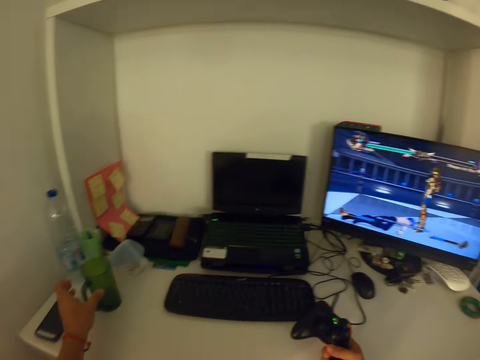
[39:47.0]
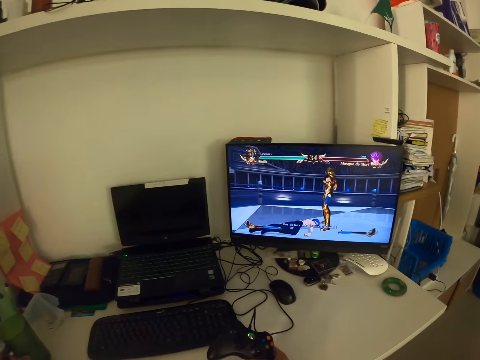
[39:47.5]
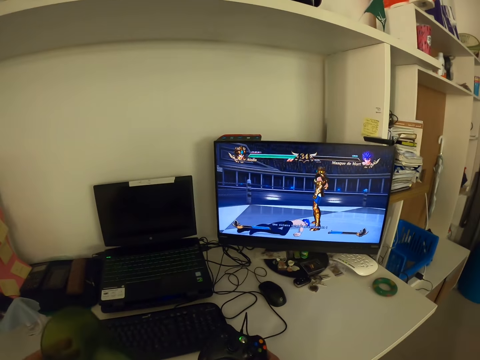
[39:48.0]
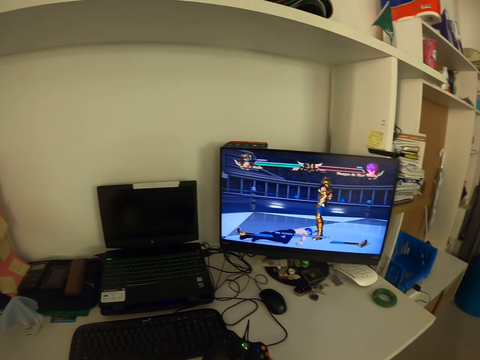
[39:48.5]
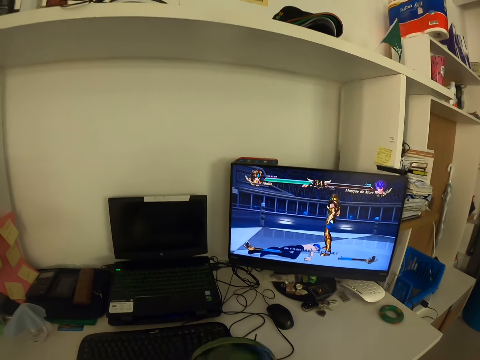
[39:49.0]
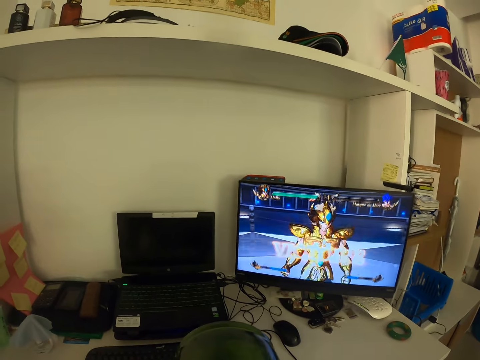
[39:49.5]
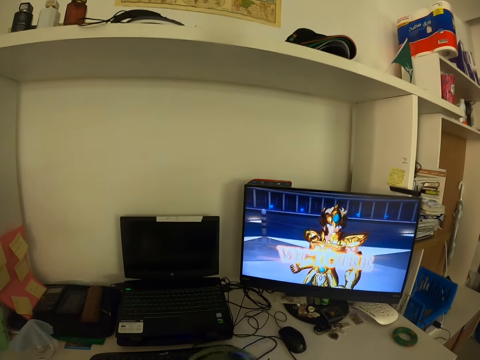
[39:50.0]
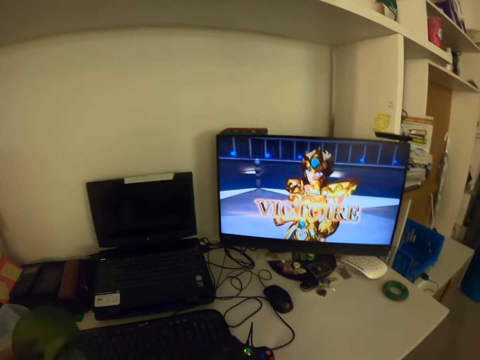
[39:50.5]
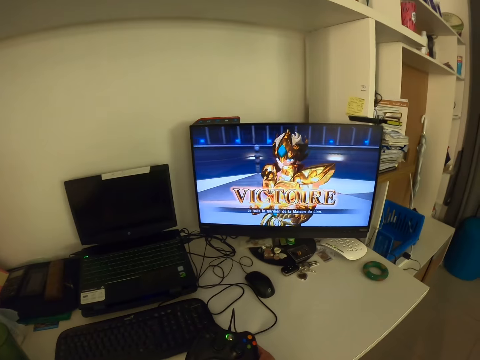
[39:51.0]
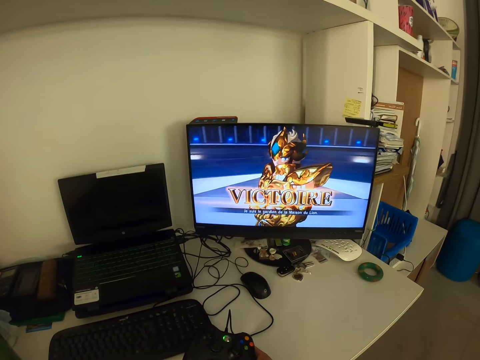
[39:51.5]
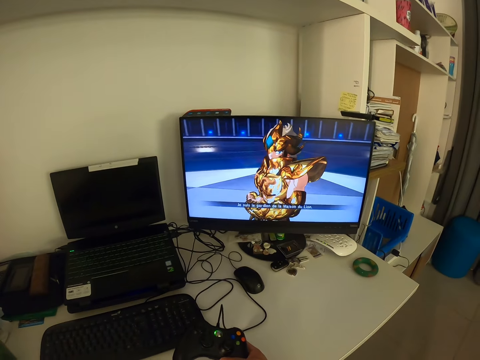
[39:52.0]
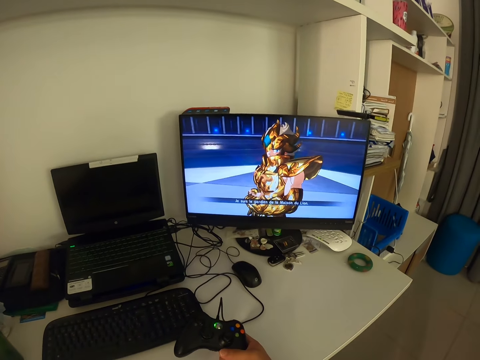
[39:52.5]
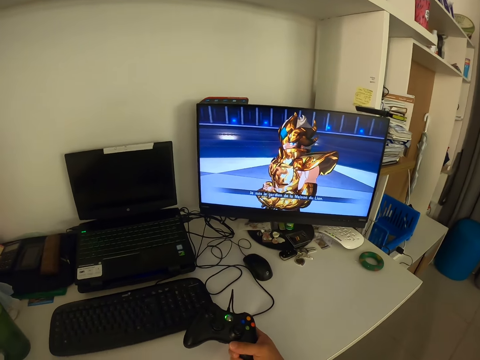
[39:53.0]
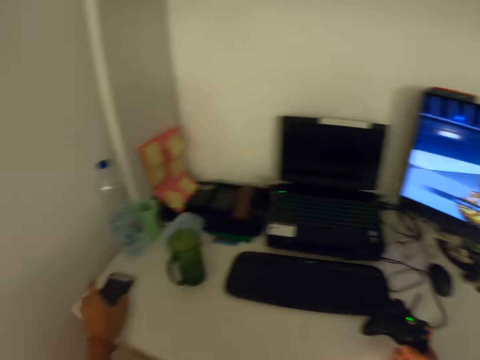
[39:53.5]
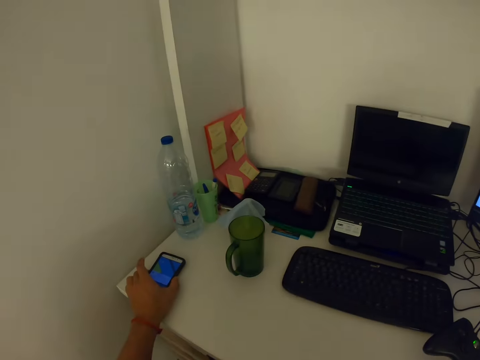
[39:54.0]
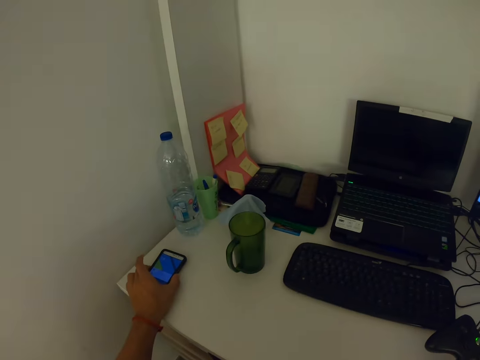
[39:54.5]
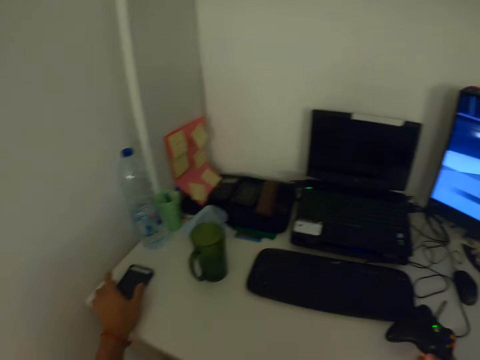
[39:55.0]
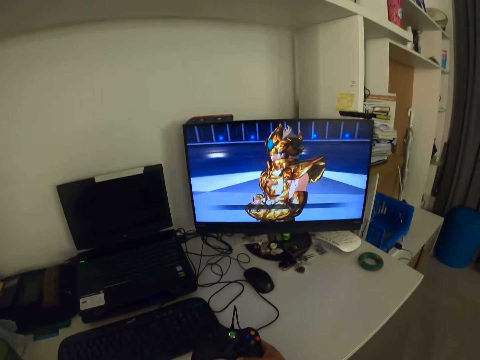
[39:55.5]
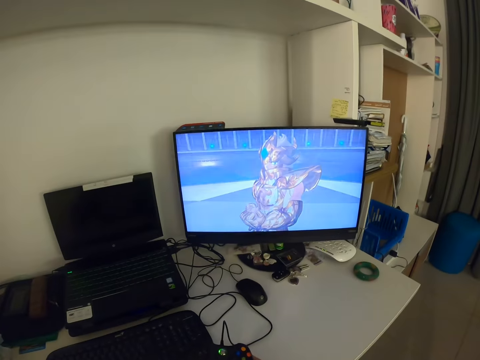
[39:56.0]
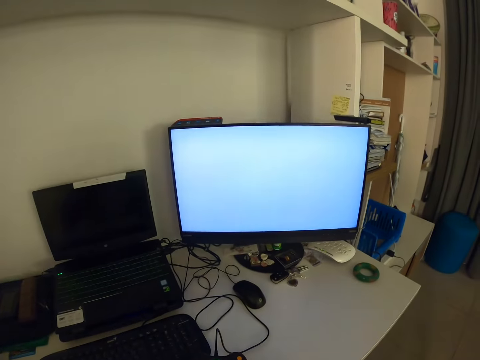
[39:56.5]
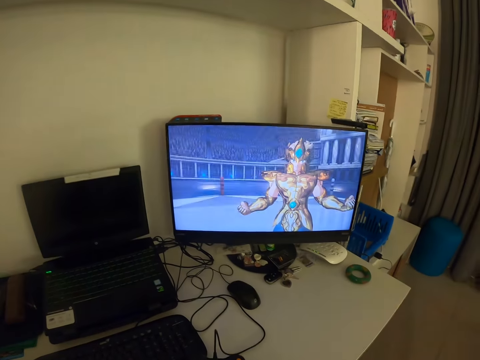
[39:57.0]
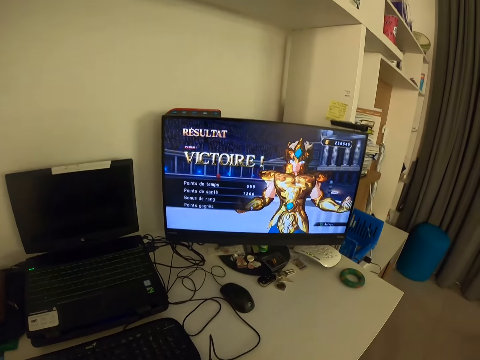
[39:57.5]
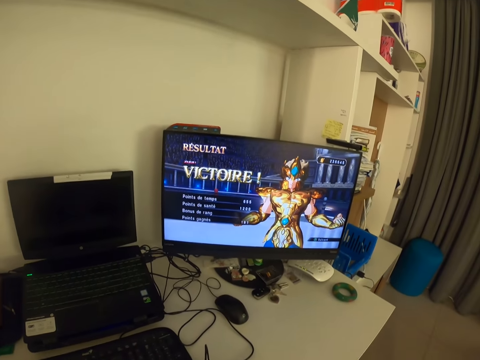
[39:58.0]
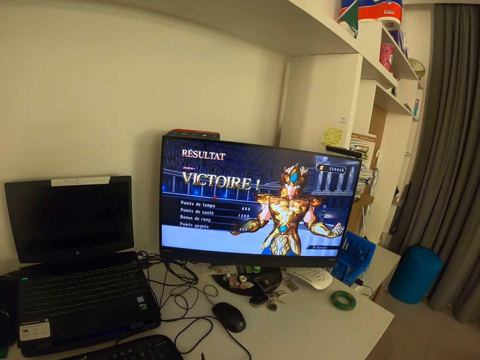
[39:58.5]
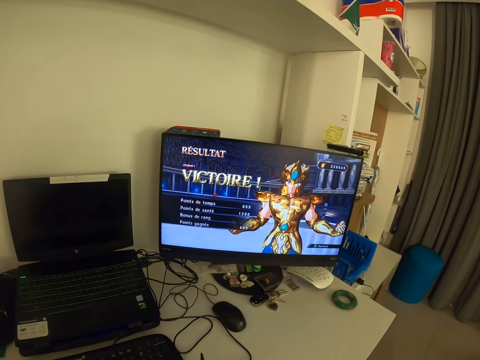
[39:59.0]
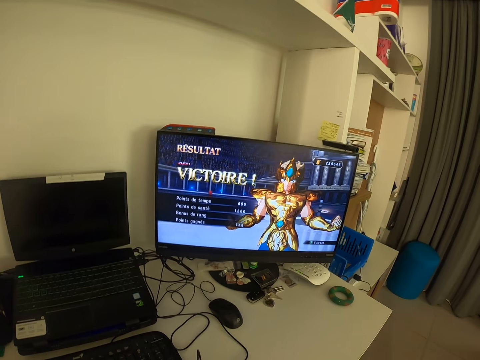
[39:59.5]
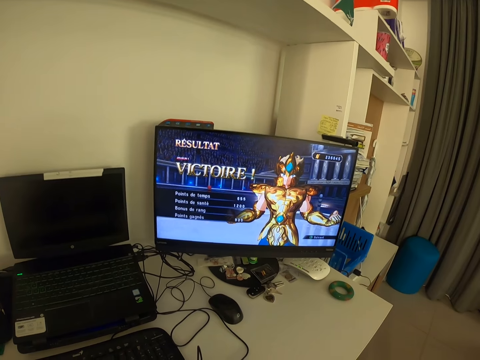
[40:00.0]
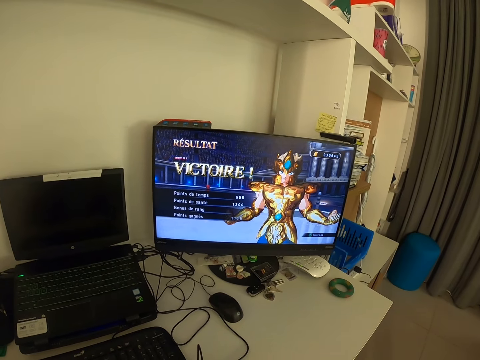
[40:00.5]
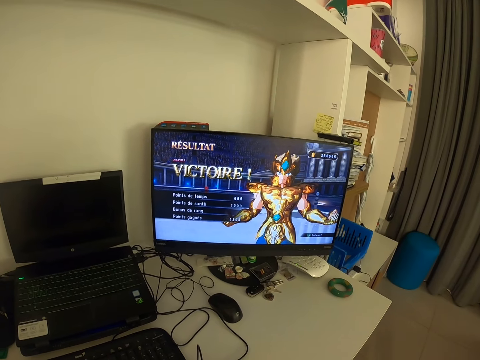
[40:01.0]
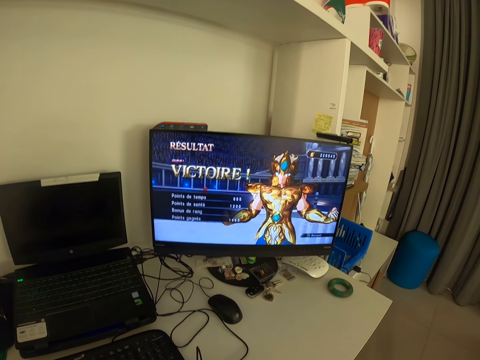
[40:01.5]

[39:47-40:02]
The camera wearer takes a cup. He stretches out his left hand. He holds the cup with his left hand. He carries the cup towards himself with his left hand. He raises the cup up. He drinks from the cup with his left hand. He puts back the cup on the table. He presses a phone on the table. He holds his mobile phone. He puts off the screen of his mobile phone. He looks at the monitor.

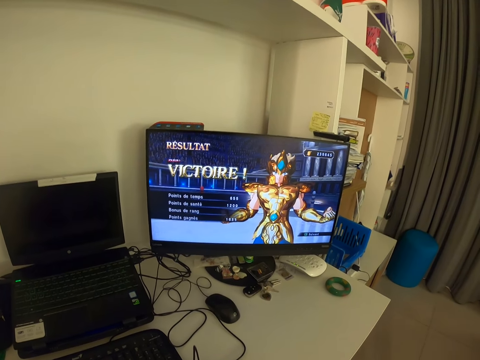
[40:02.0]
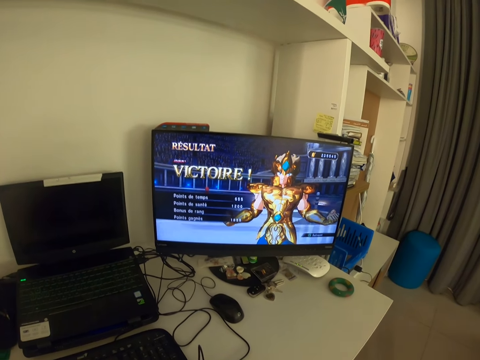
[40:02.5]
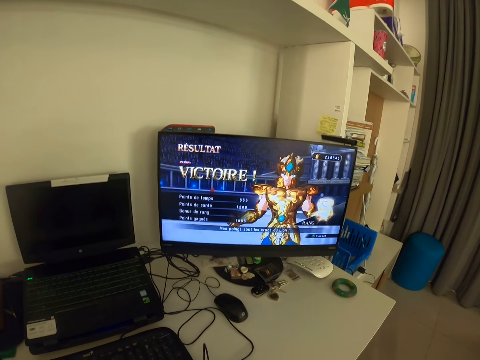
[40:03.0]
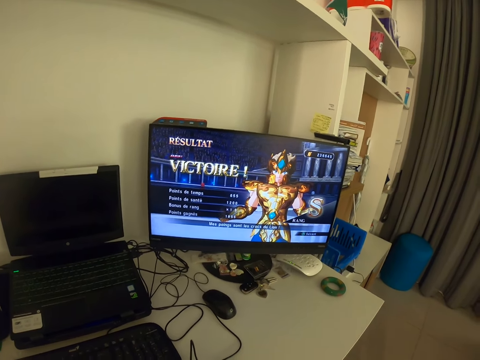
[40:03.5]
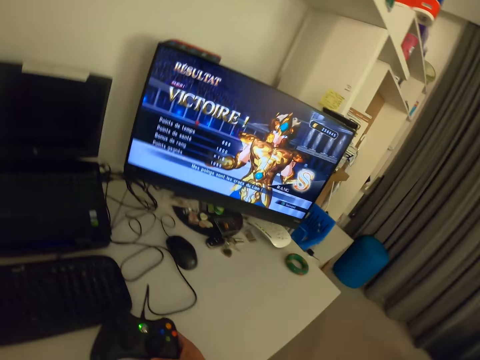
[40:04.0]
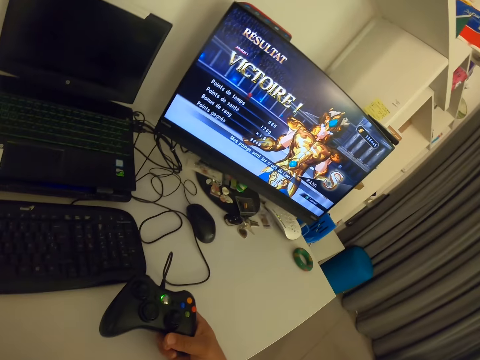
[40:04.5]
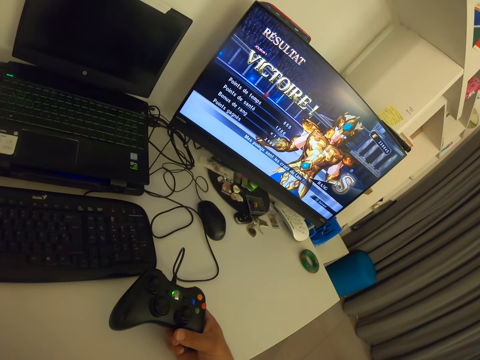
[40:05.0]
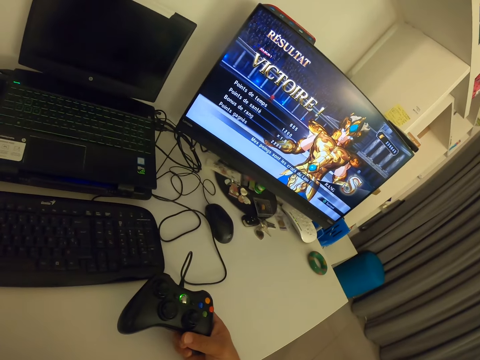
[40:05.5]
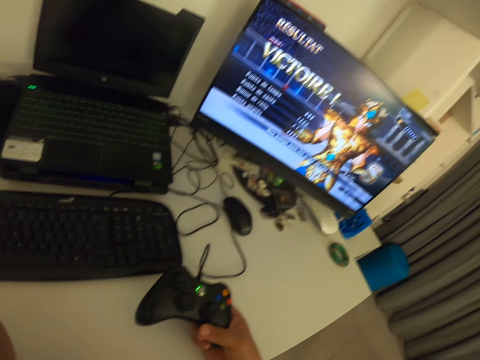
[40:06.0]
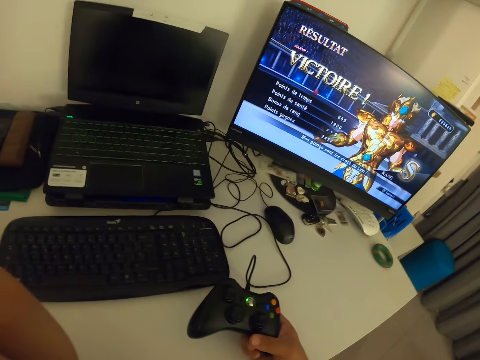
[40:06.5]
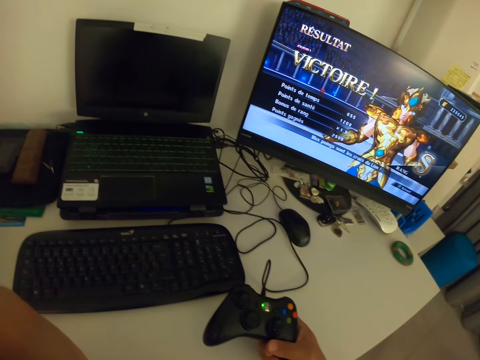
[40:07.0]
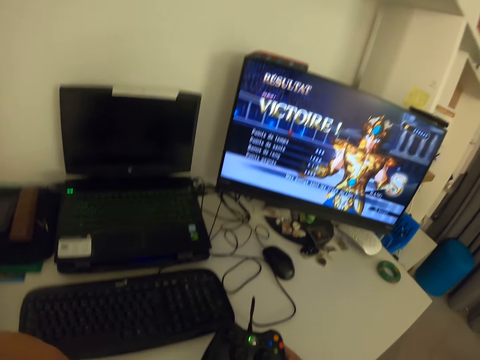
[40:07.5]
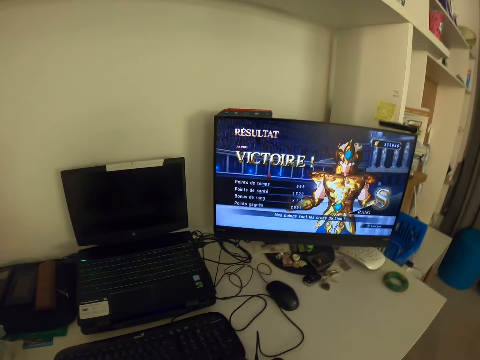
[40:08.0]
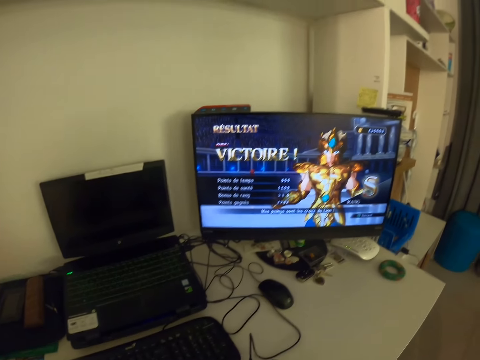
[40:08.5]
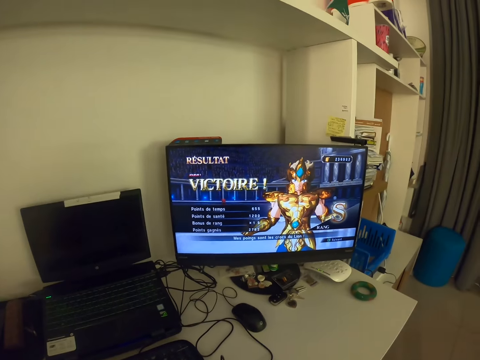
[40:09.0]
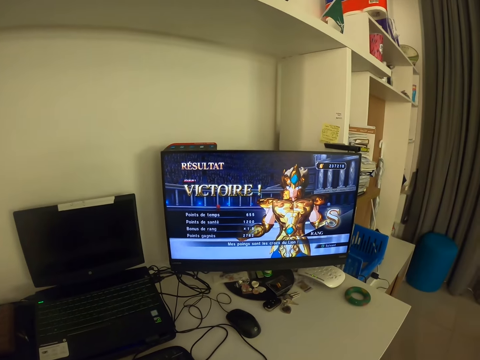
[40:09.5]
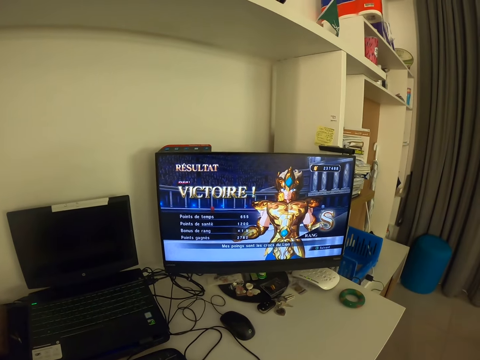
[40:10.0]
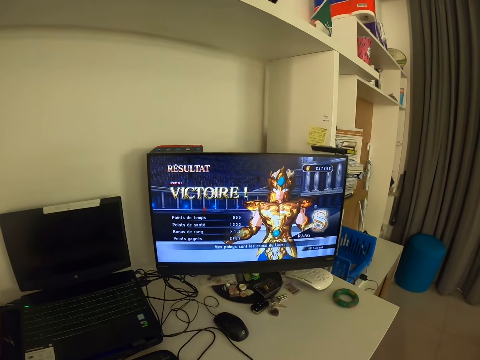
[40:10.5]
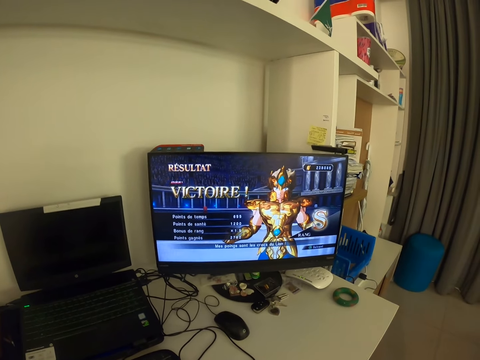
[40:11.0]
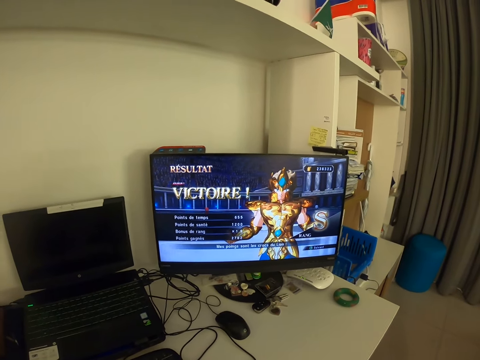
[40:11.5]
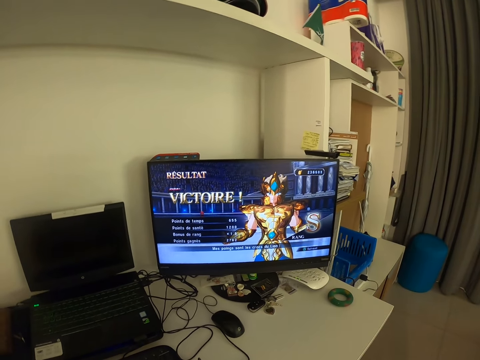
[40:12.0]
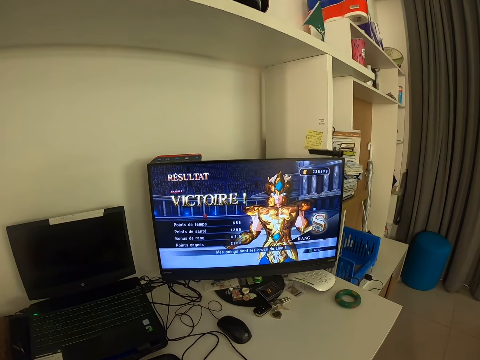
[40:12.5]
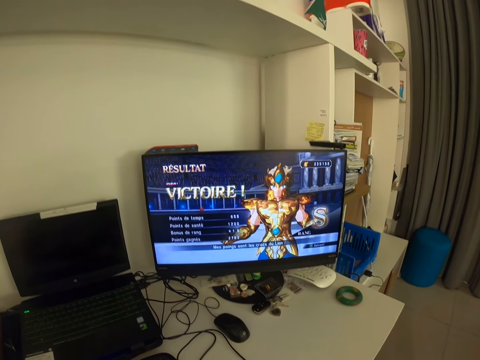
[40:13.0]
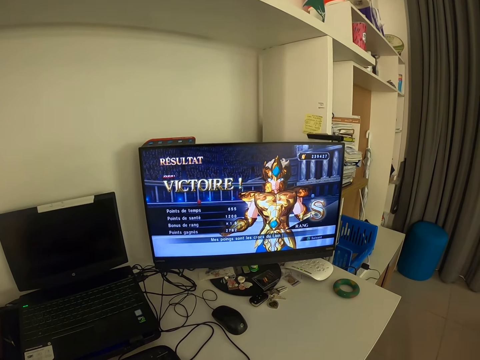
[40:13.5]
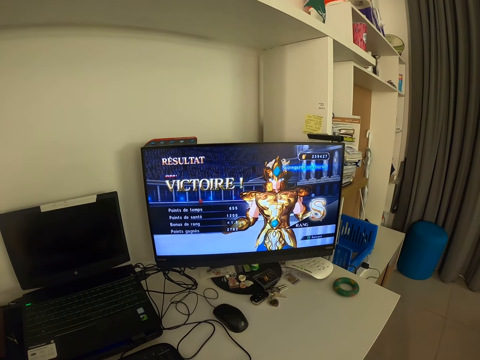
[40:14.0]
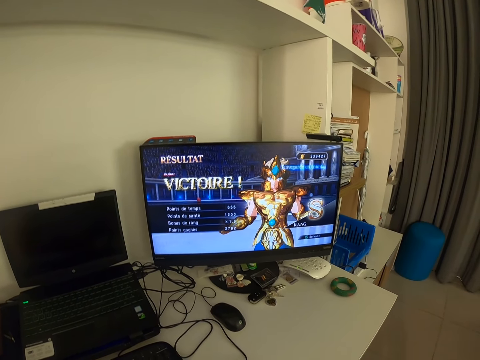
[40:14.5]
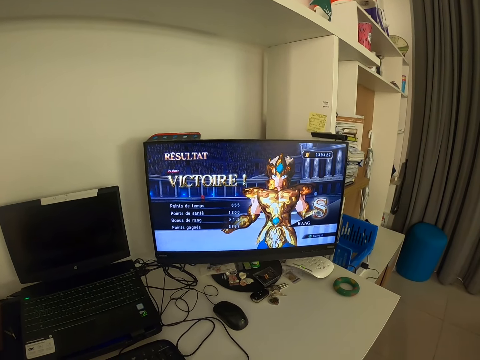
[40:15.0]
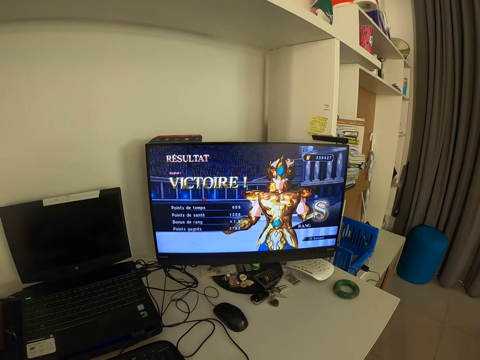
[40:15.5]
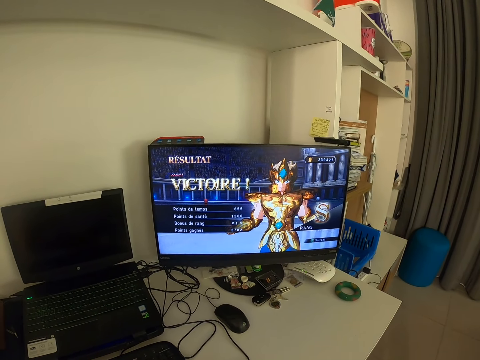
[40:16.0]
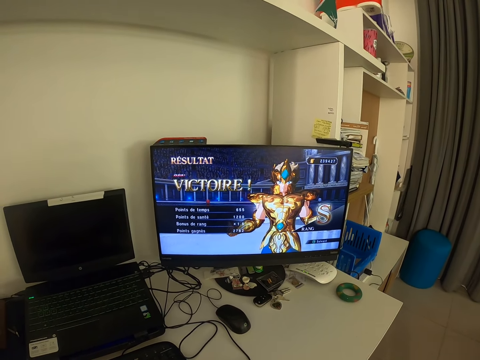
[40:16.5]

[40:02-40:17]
The camera wearer looks at a gamepad. He holds the game console with his right hand. He touches something. He continues playing the video game. He looks at the monitor.
